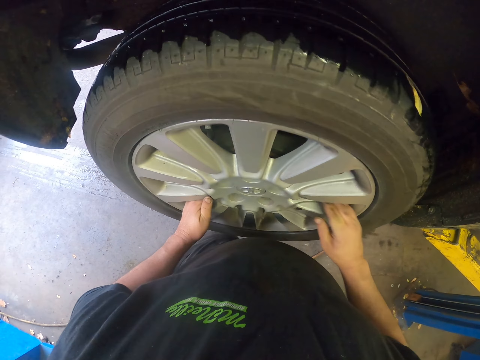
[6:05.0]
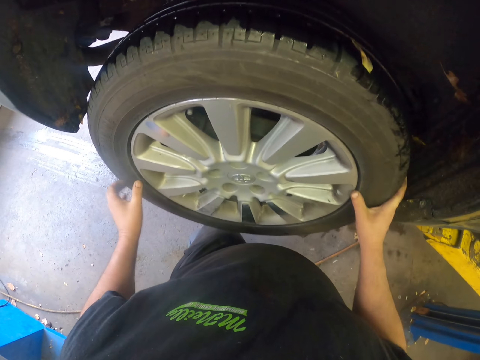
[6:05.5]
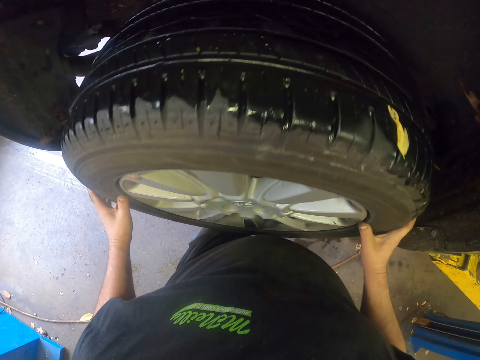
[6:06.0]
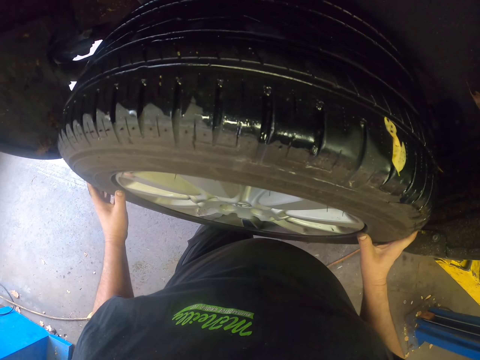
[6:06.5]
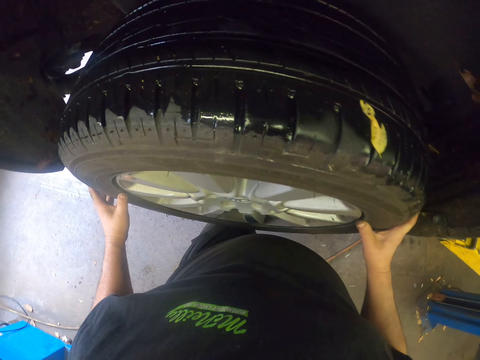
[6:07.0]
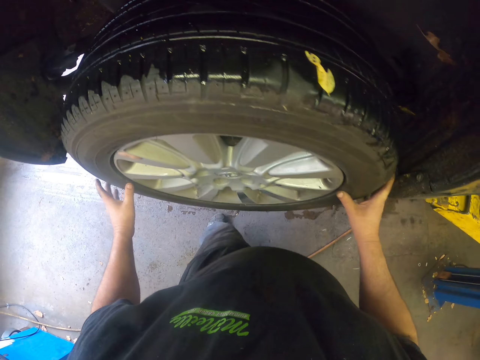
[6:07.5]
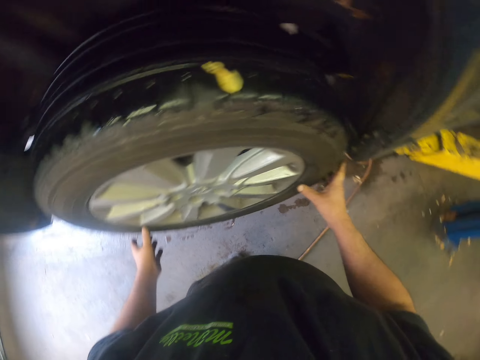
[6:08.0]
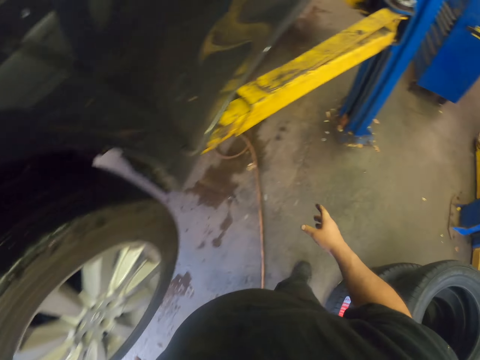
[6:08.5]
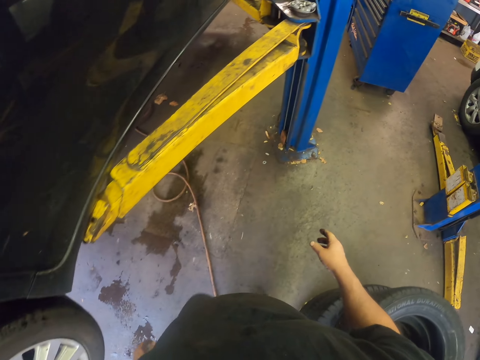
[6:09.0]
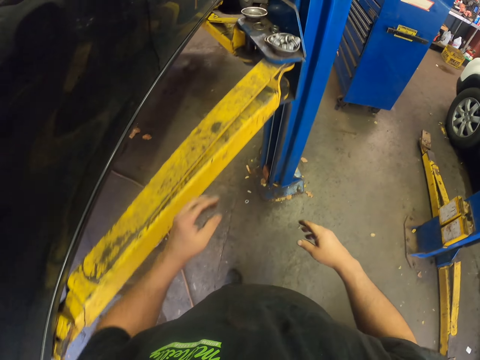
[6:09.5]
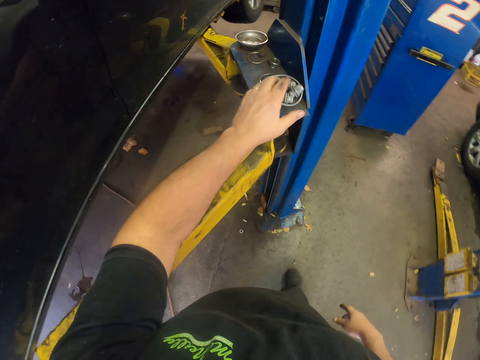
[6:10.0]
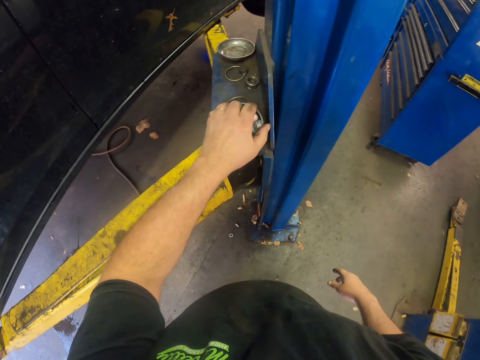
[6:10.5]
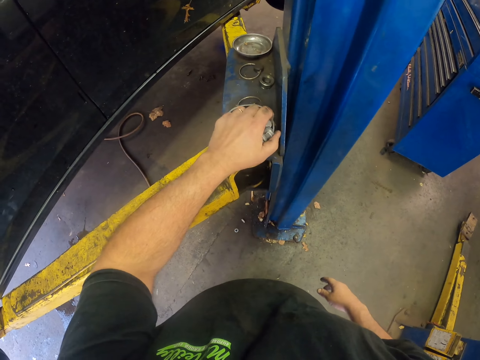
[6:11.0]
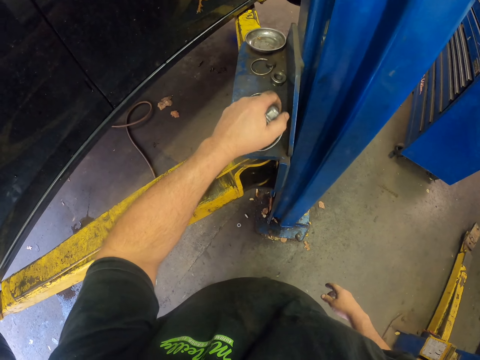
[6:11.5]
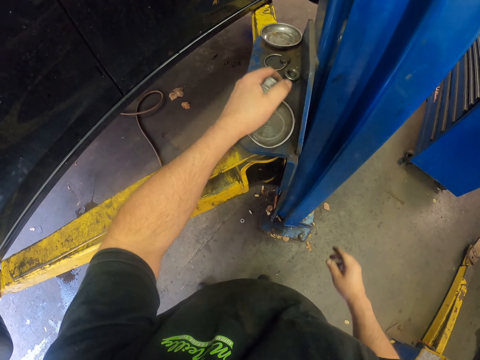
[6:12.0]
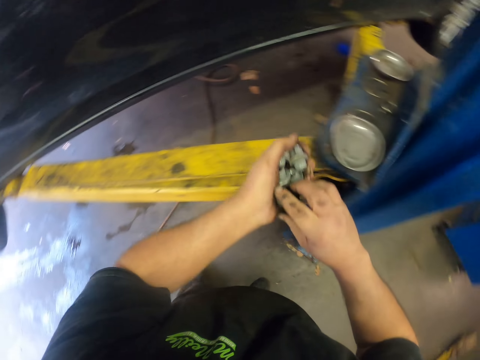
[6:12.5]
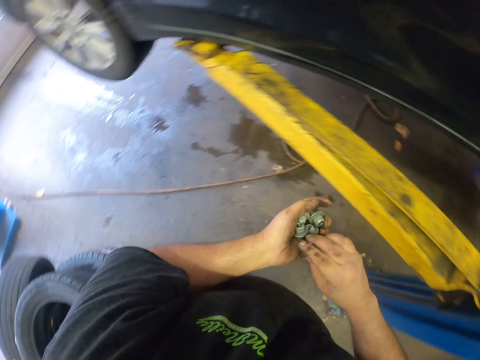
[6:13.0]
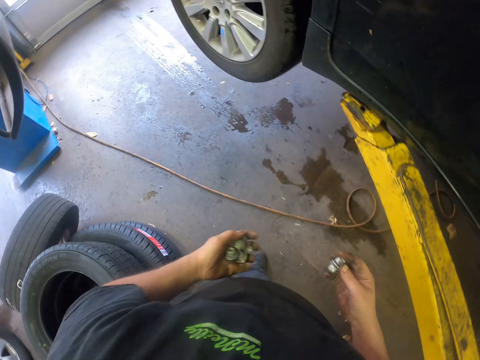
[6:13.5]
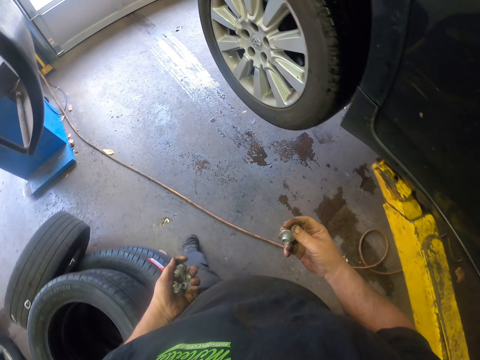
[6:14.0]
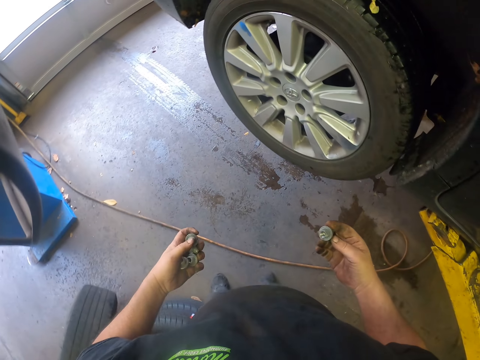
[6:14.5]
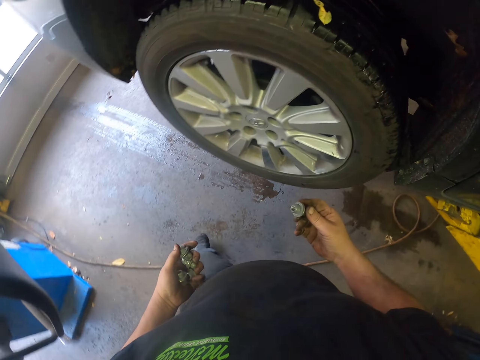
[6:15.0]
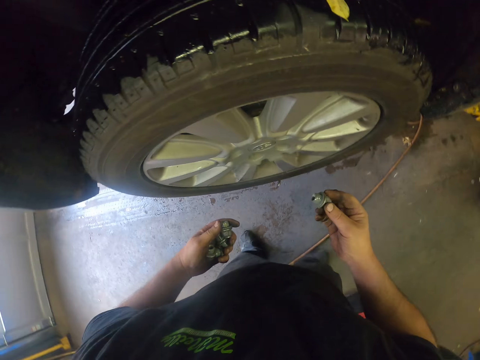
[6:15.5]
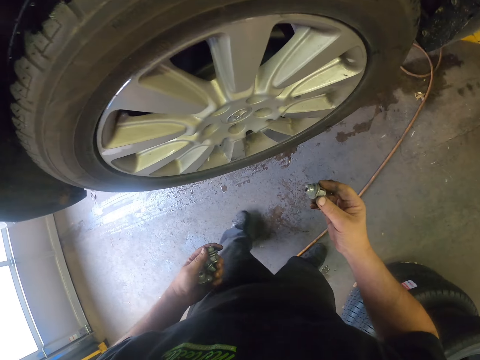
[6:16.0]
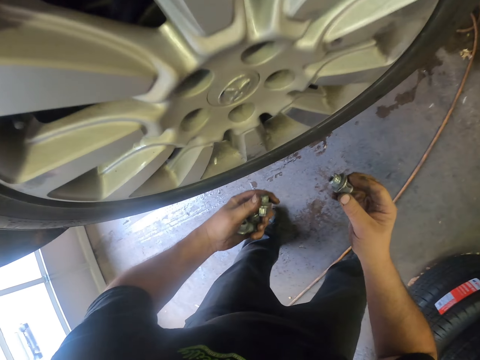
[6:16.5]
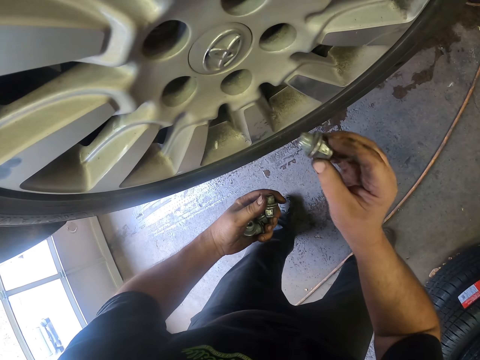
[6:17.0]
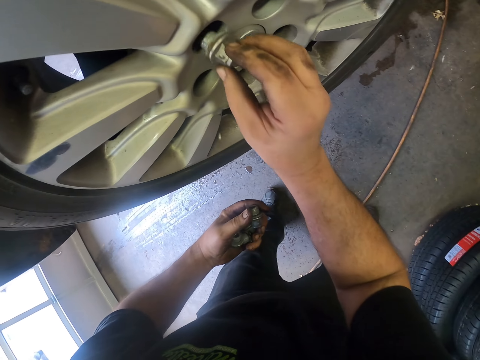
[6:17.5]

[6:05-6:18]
The camera wearer adjusts a tire on the car. They take the wheel bolts. They tighten the bolt.

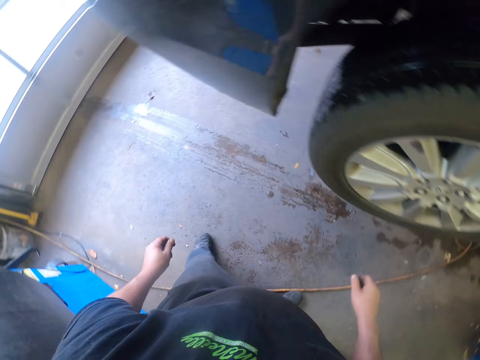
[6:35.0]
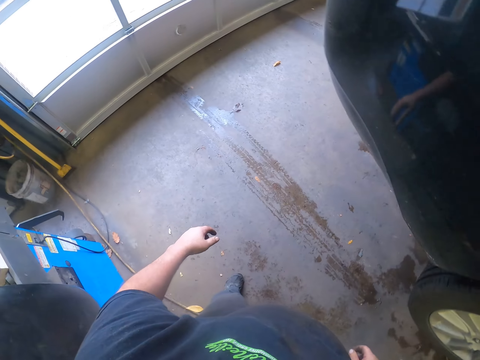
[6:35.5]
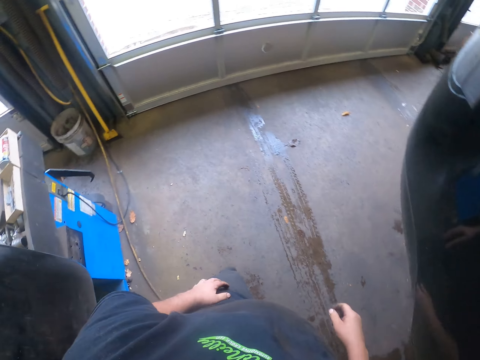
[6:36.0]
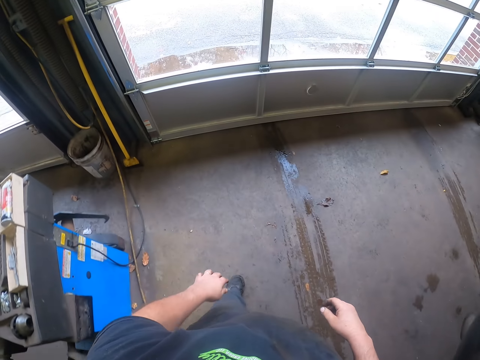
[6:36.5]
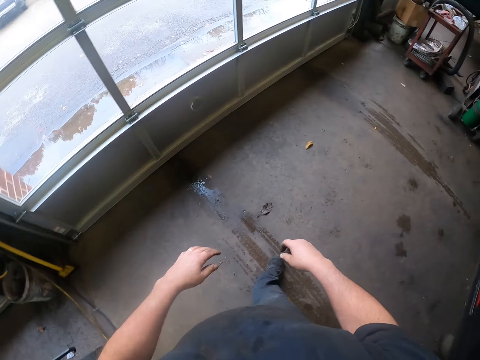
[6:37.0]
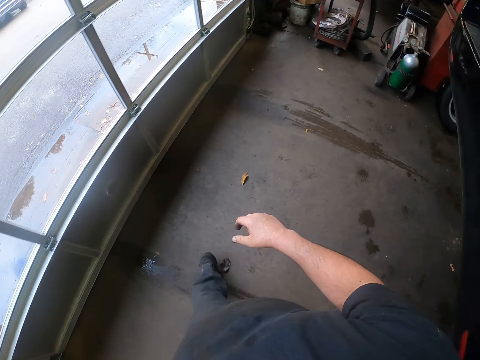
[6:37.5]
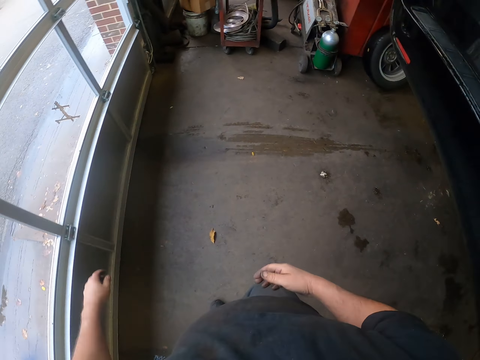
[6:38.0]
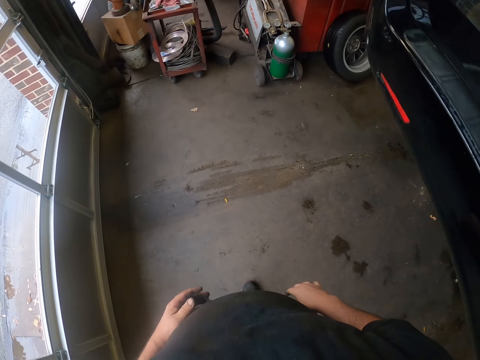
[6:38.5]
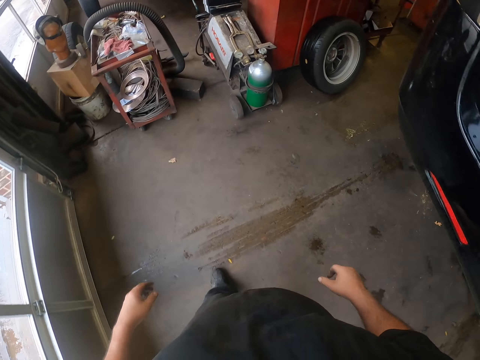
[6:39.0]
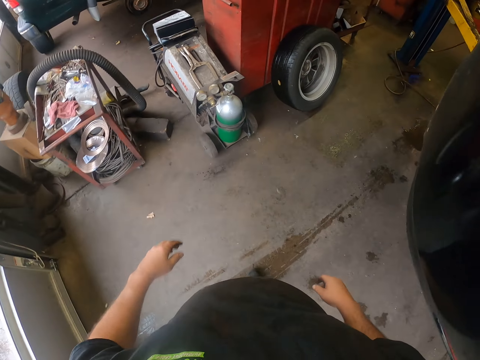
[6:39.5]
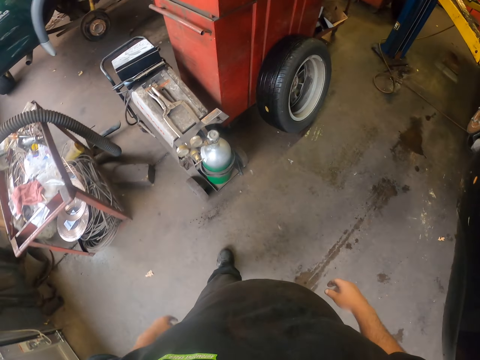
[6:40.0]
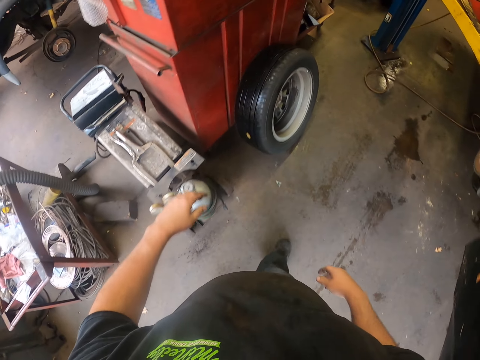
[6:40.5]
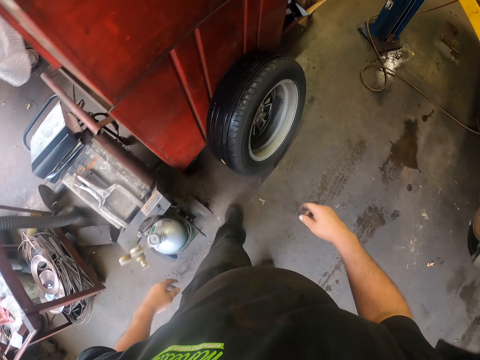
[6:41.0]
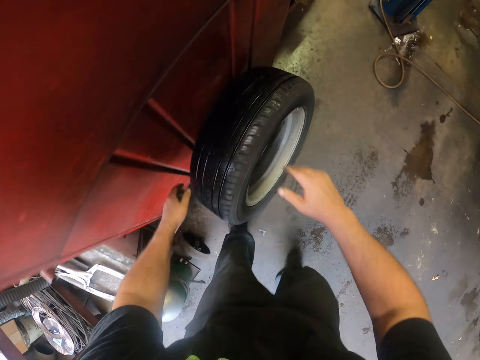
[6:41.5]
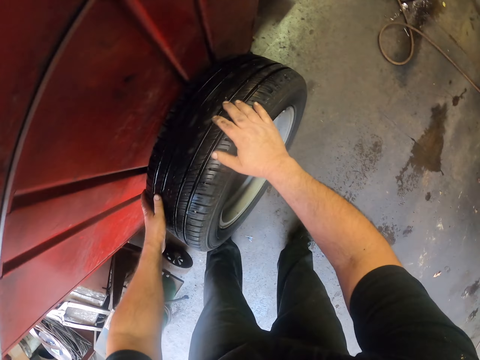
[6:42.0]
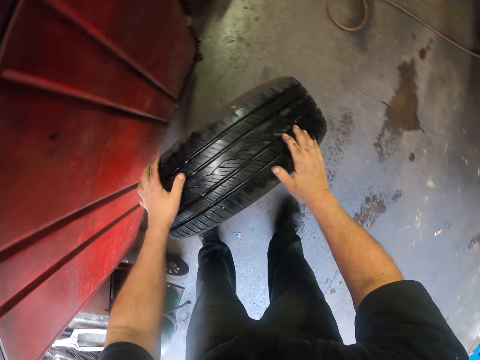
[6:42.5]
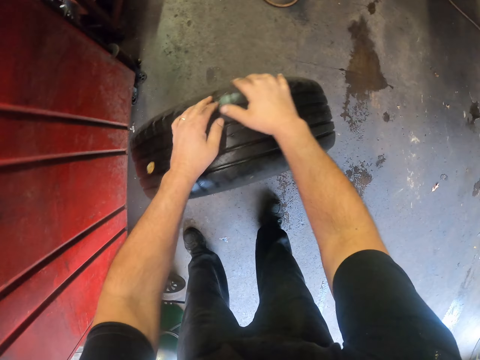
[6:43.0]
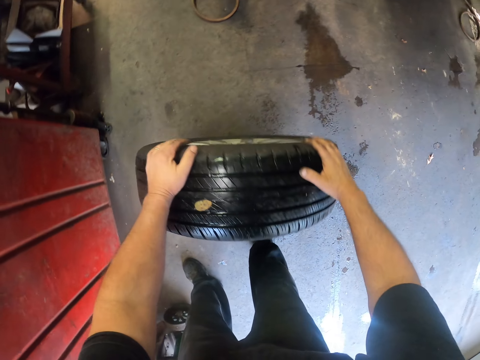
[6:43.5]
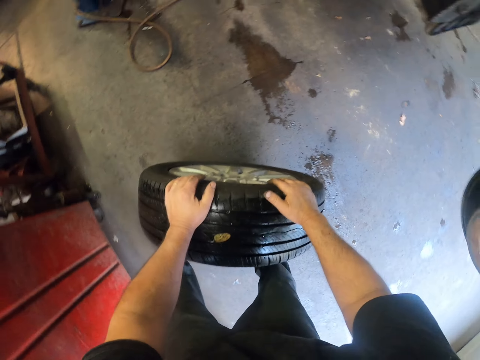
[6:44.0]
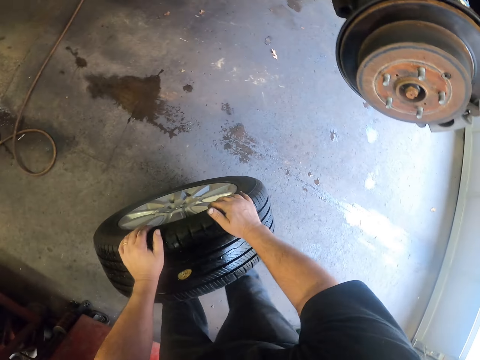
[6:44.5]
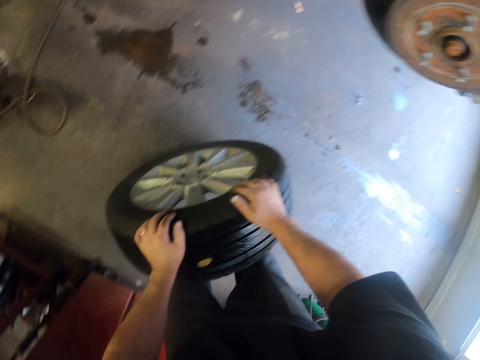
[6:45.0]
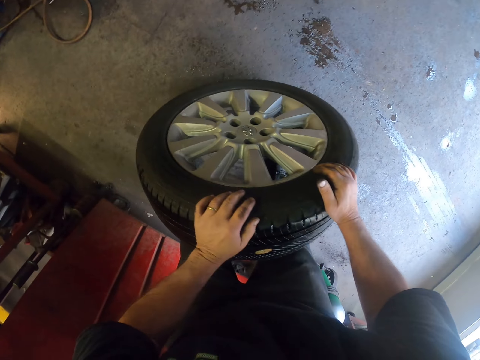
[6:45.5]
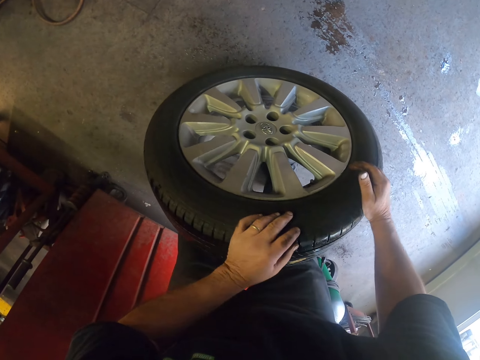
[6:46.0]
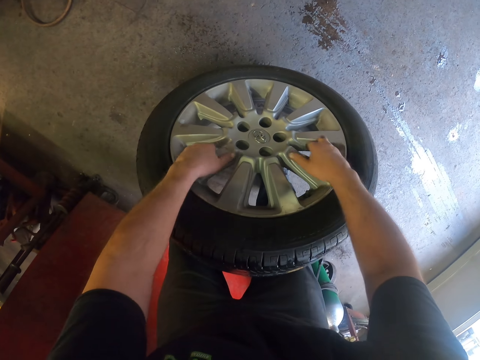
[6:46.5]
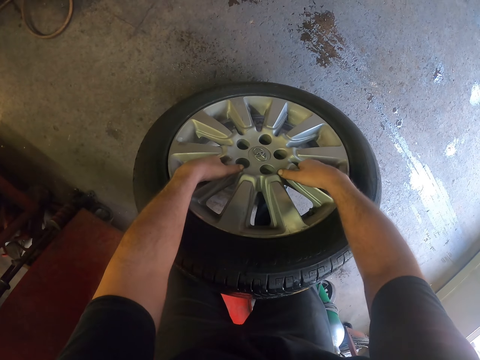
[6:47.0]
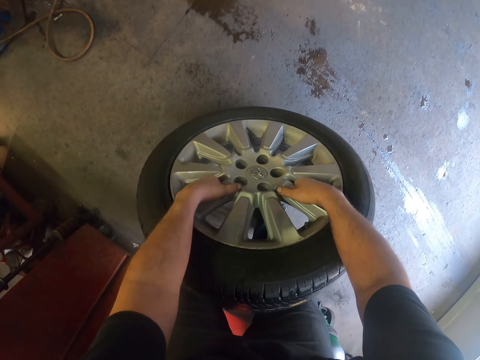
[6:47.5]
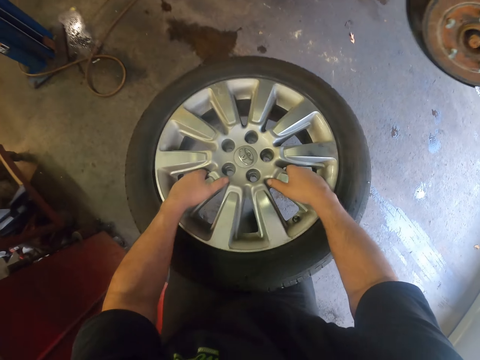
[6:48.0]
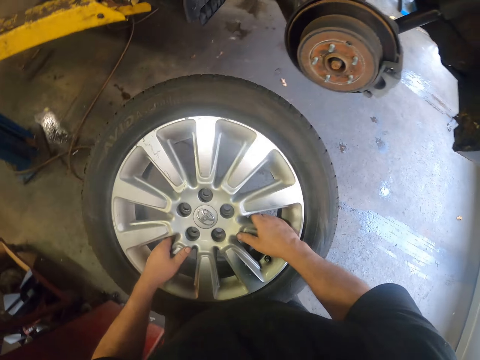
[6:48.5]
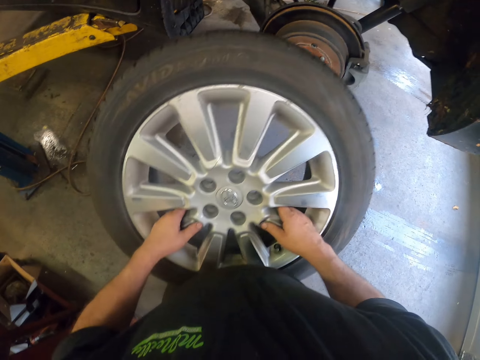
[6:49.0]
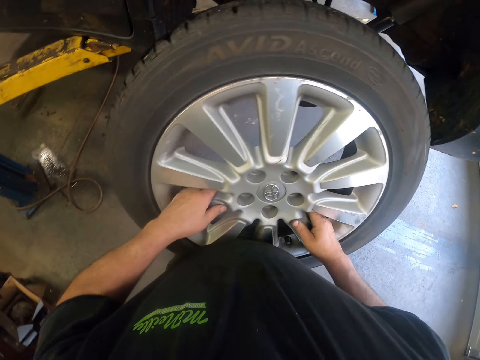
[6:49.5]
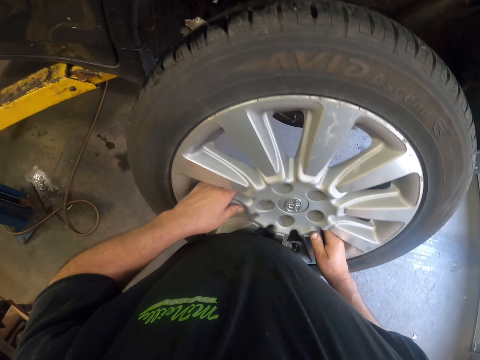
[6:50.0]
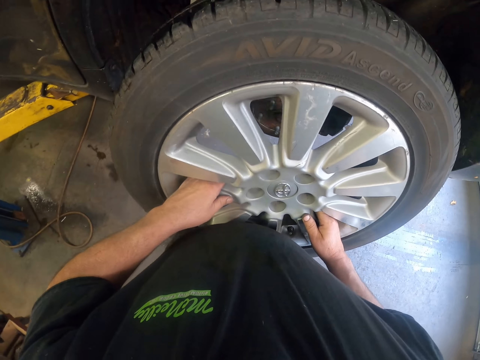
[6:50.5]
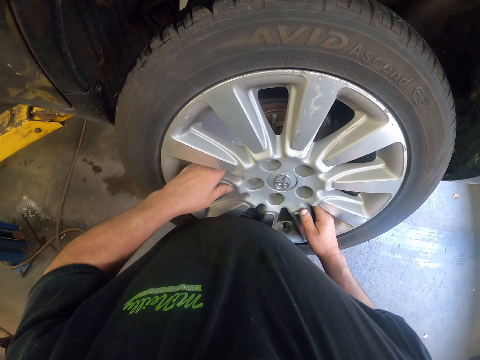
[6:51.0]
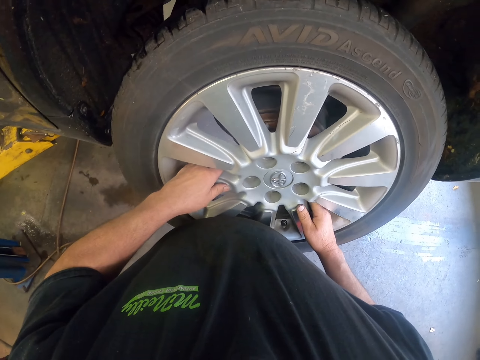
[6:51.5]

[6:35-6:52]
The camera wearer walks around the car. They hold the tyre. They take the tire. They carry the tire. They place the tyre.
